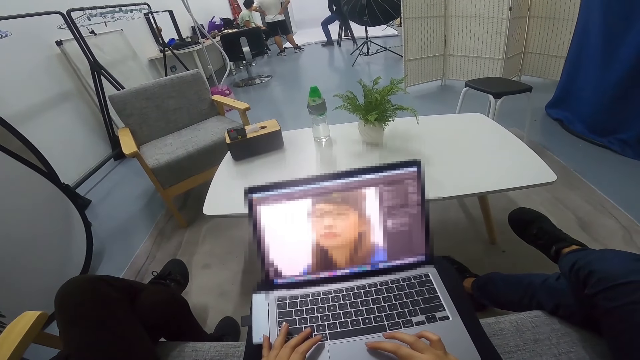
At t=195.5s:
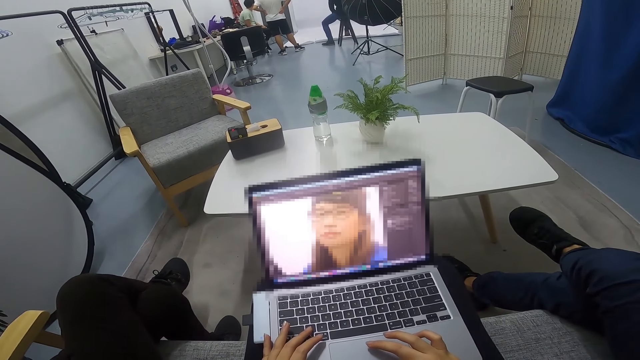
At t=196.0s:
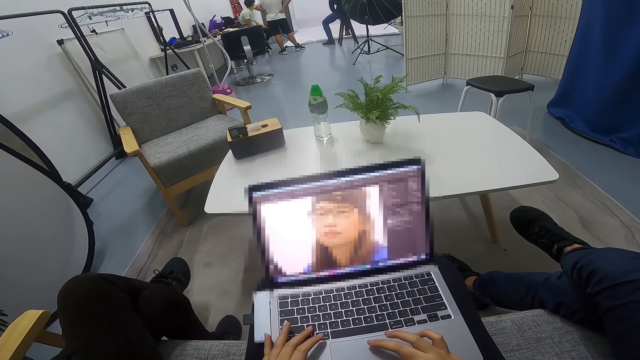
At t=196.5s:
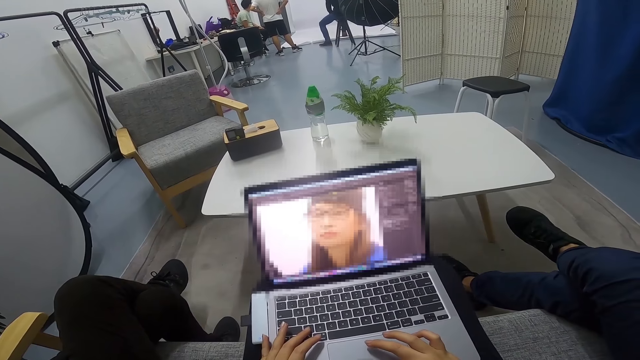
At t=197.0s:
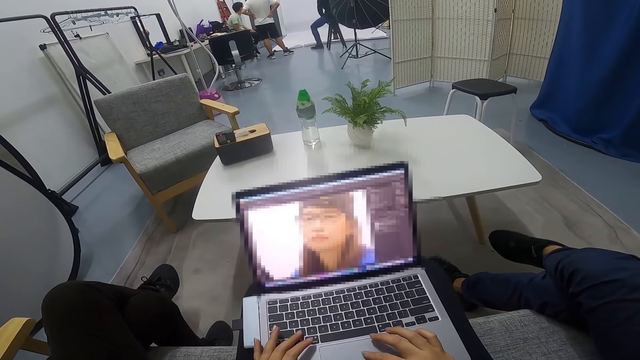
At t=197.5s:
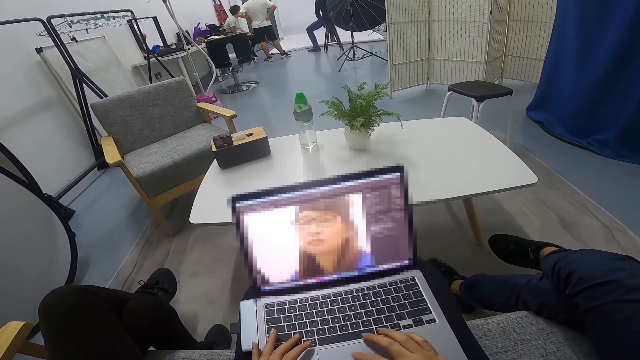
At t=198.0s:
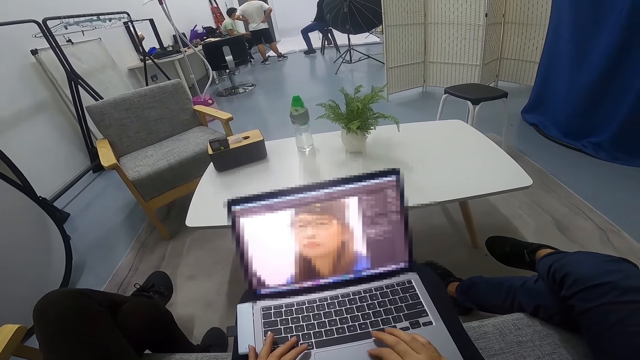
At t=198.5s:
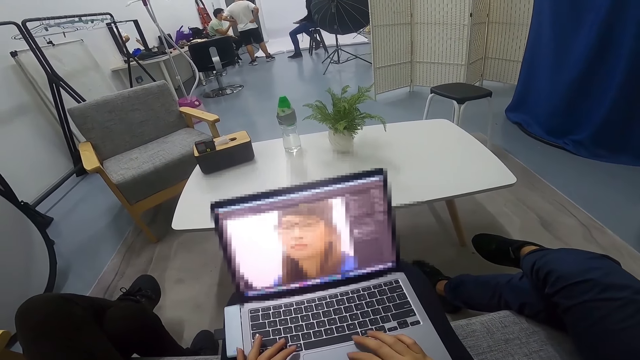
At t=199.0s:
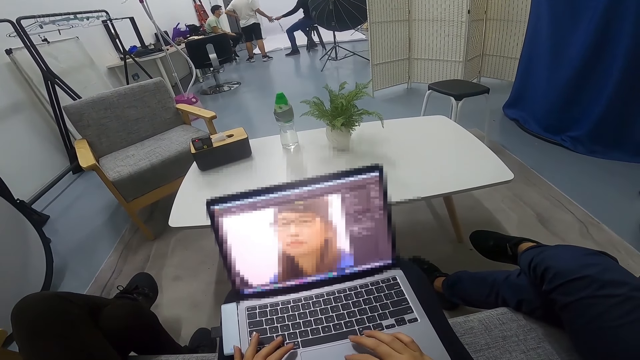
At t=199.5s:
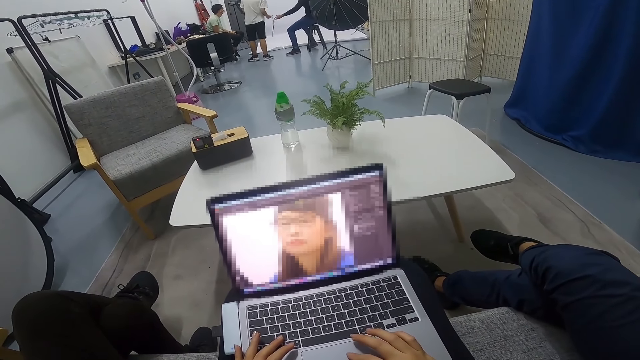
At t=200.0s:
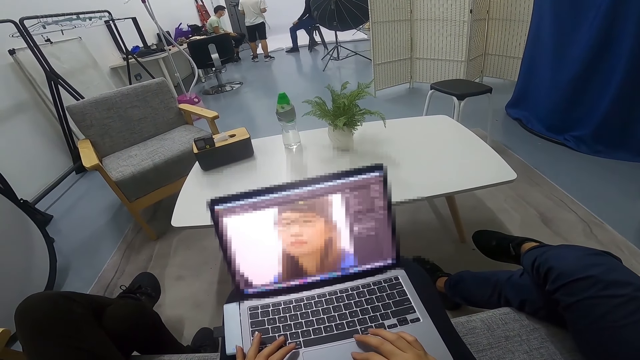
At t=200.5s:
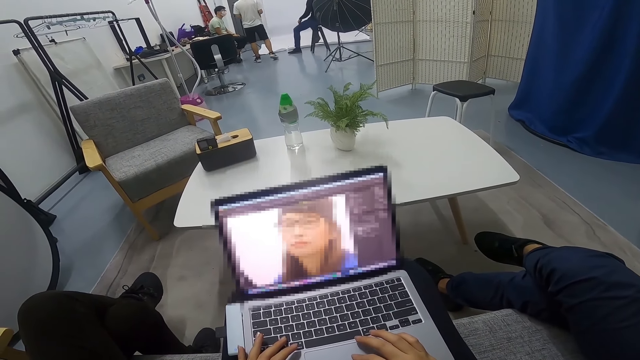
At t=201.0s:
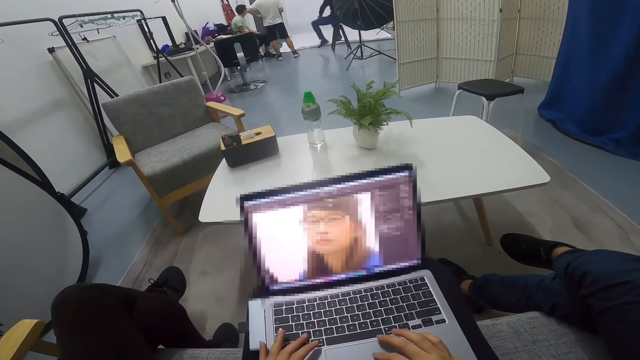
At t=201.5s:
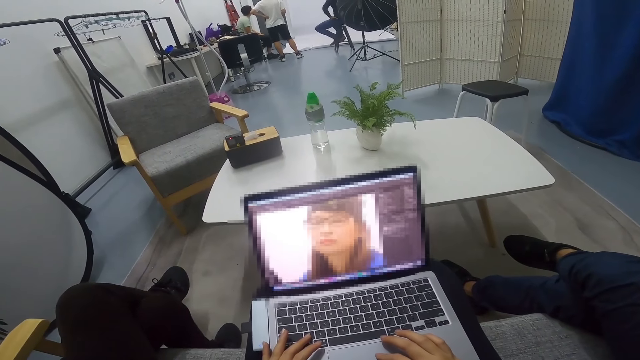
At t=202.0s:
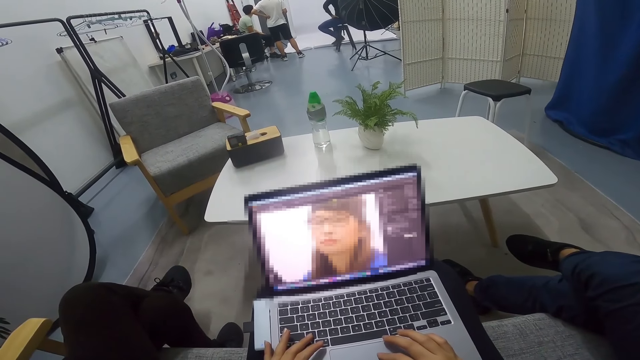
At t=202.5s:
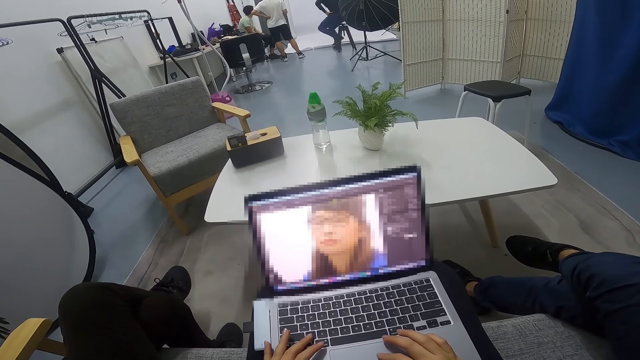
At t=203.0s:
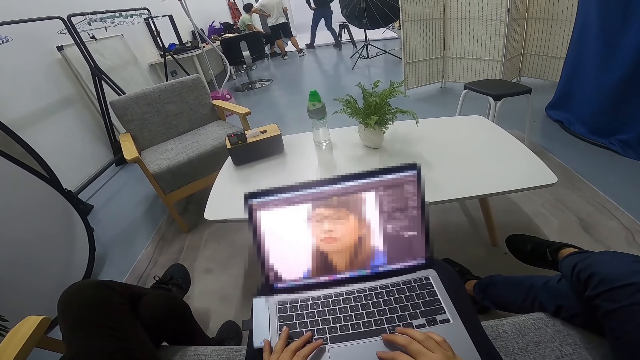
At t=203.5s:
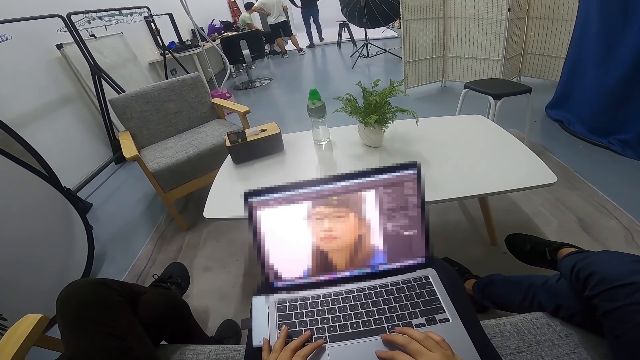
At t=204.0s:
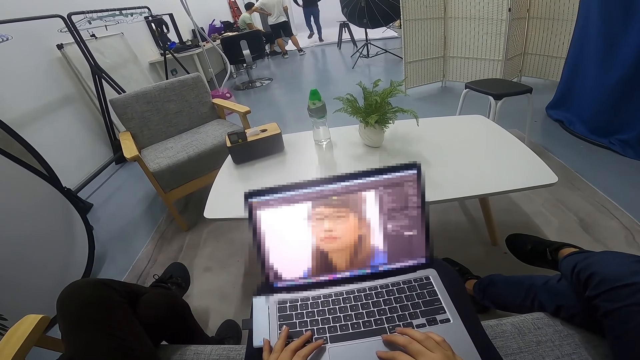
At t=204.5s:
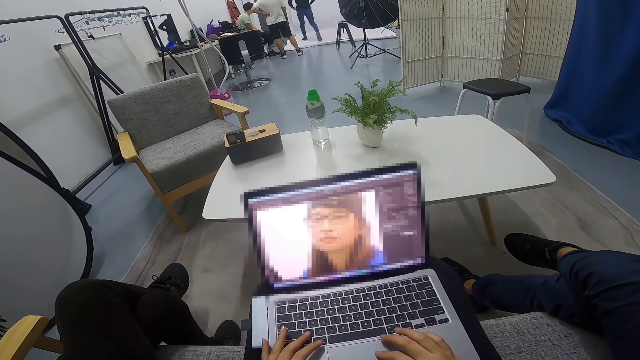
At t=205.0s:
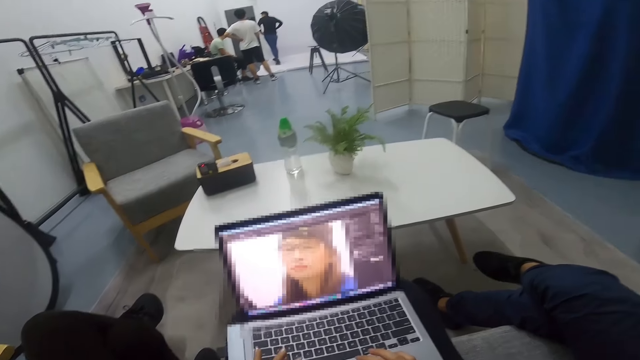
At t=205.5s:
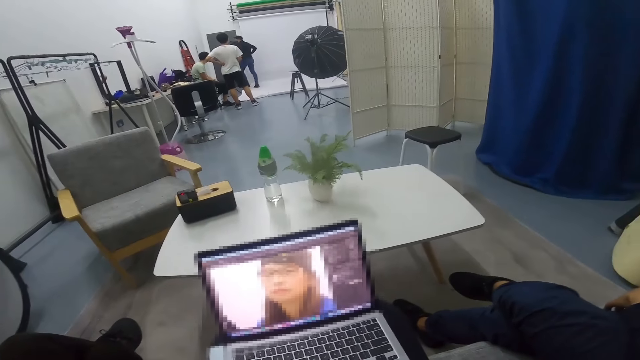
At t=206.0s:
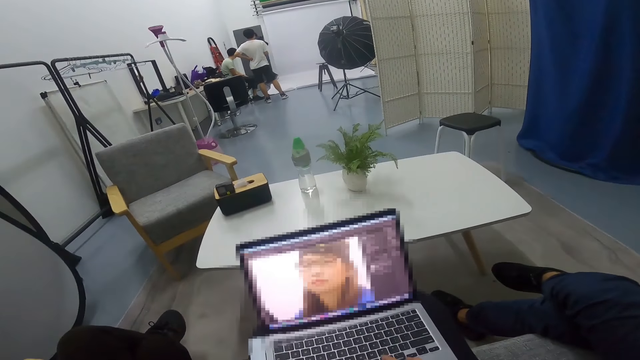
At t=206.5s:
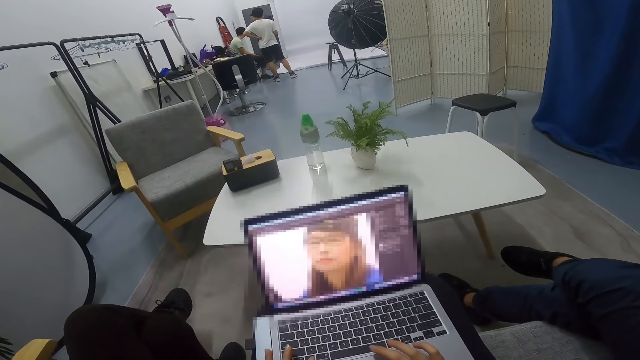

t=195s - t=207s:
A man gives another man a rope. The other man takes the rope. The other man holds something on the floor. He holds the waist. The first man walks from the stool.

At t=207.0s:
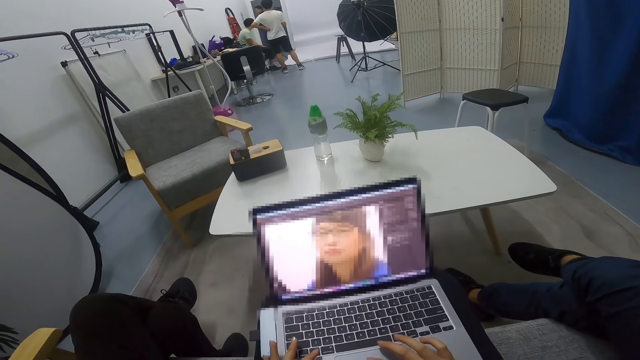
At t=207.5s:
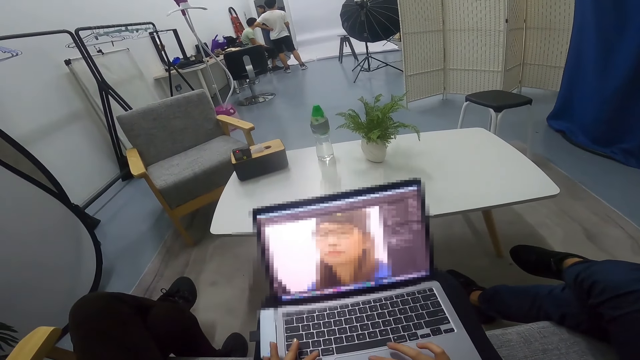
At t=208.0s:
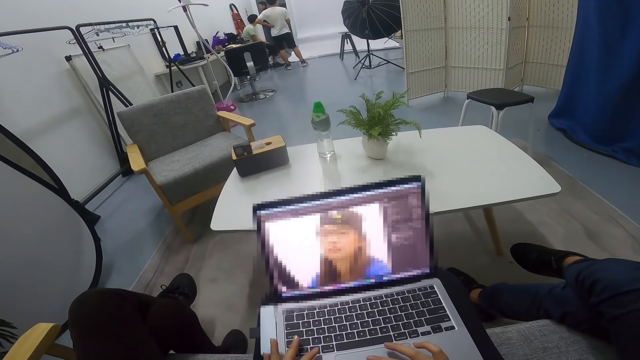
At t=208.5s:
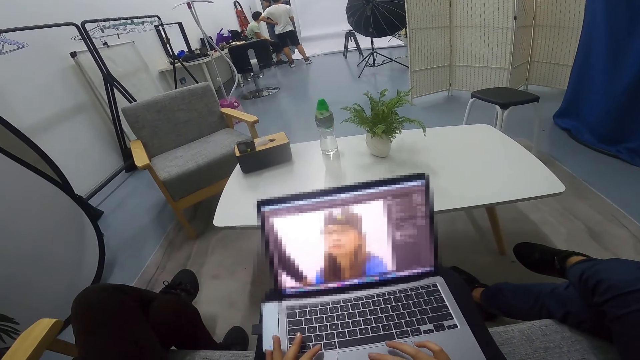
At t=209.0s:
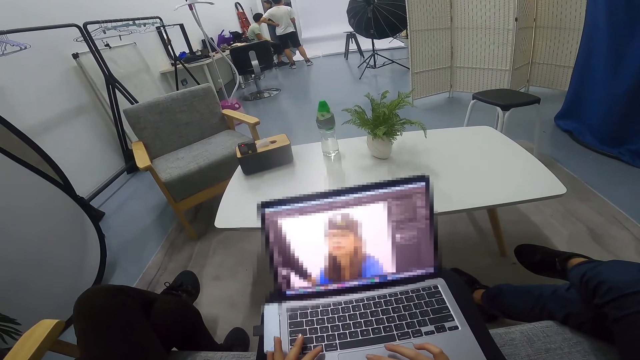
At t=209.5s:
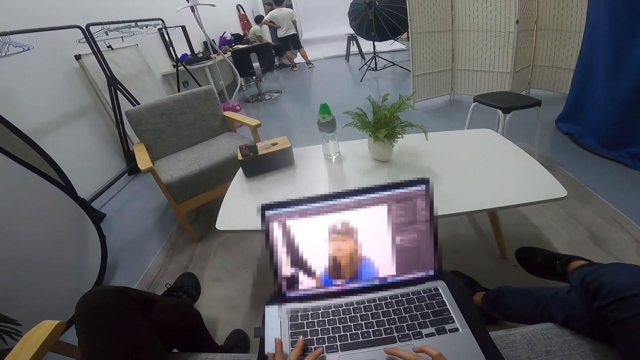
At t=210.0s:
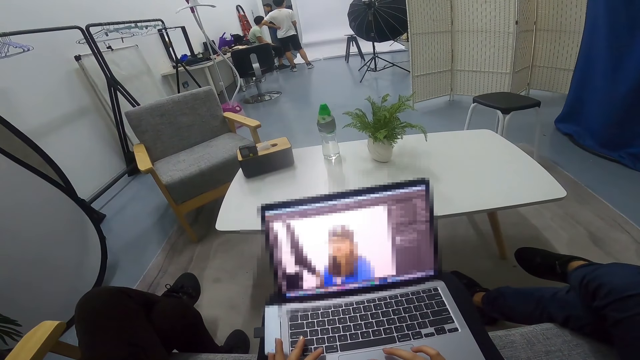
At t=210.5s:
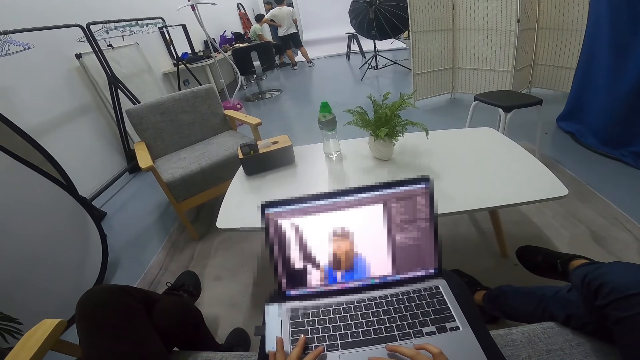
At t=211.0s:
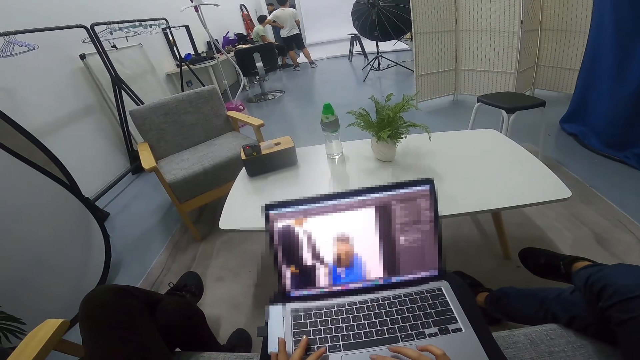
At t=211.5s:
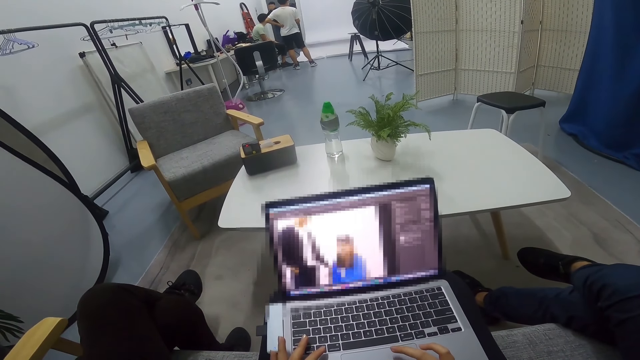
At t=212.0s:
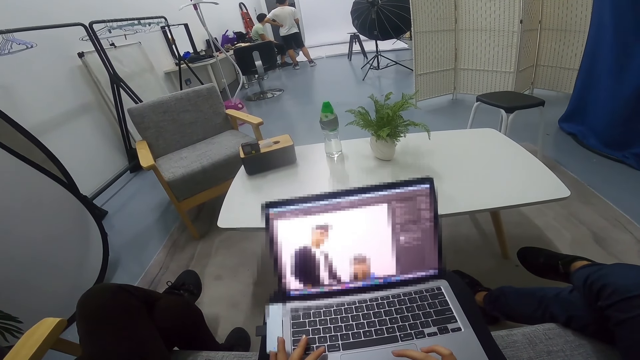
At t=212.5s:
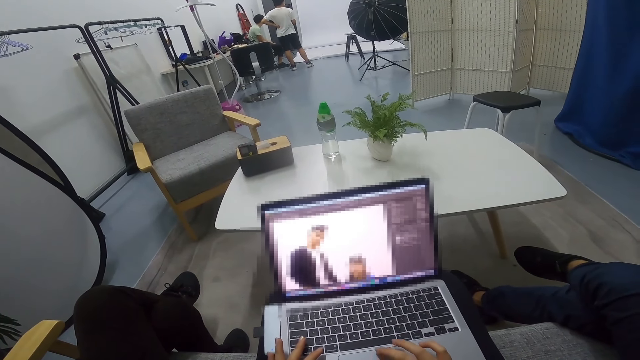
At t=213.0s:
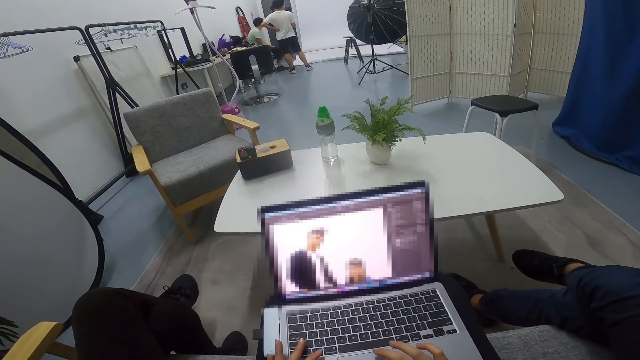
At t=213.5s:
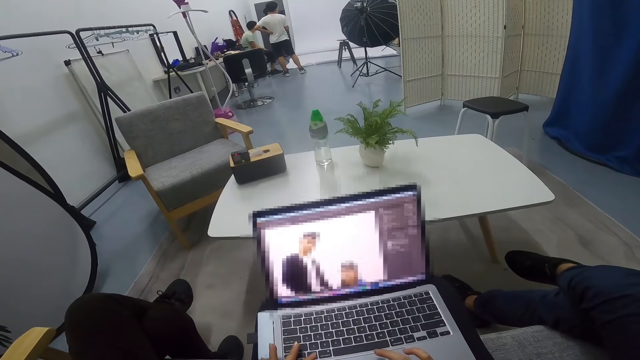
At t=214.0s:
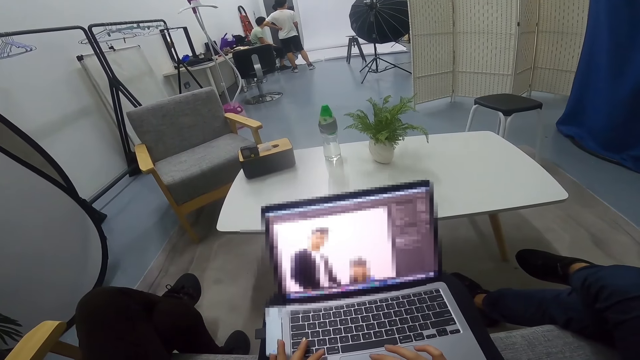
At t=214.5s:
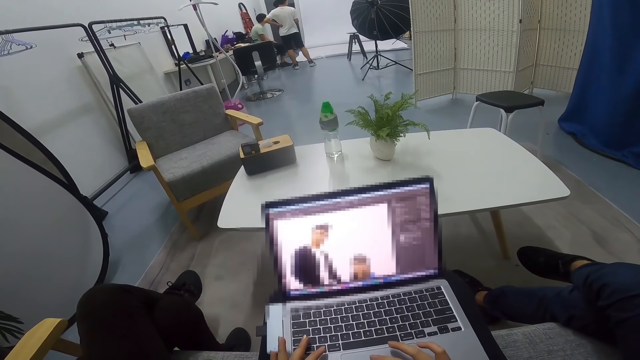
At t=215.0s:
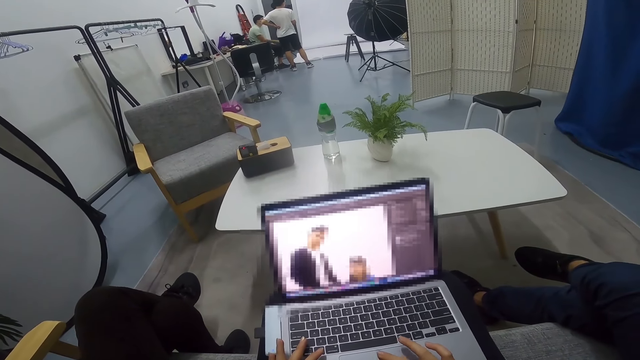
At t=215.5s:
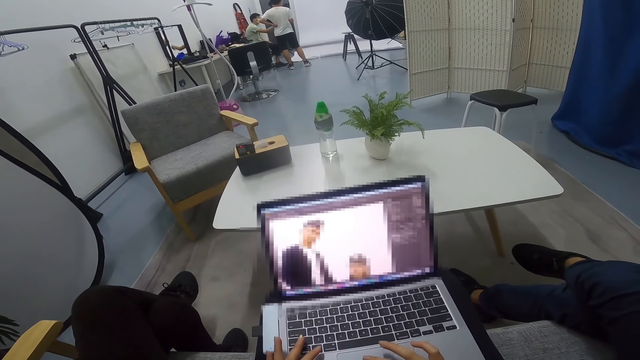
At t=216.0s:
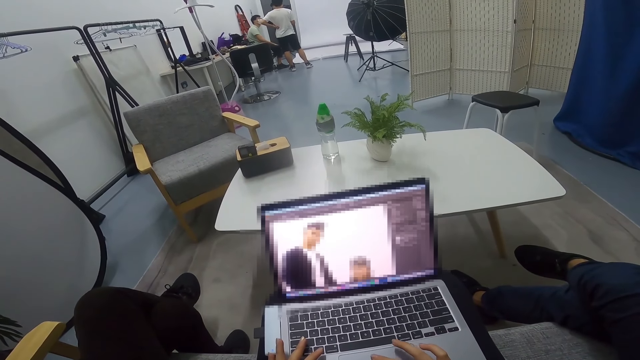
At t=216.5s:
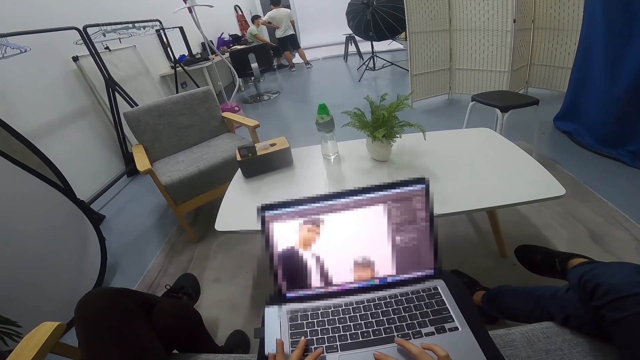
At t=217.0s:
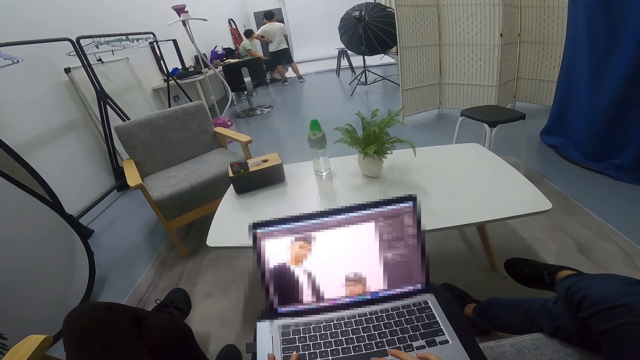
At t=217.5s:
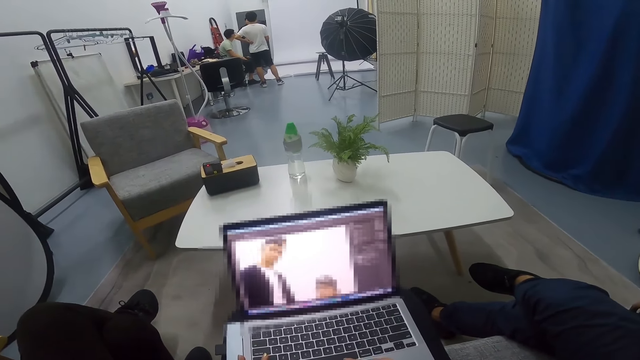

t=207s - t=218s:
A man stands beside another man. The camera wearer uses the laptop. The second man converses with the first man and a third man.
